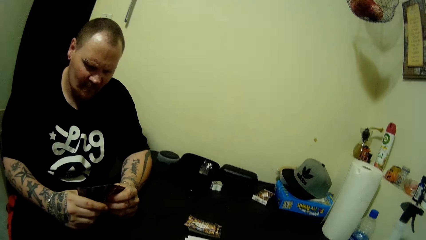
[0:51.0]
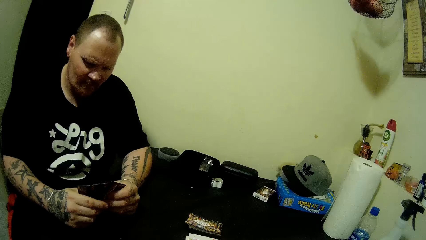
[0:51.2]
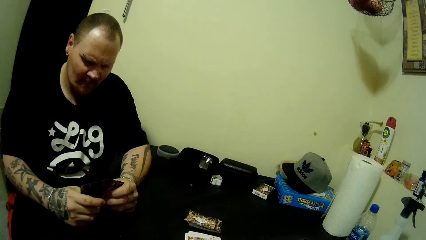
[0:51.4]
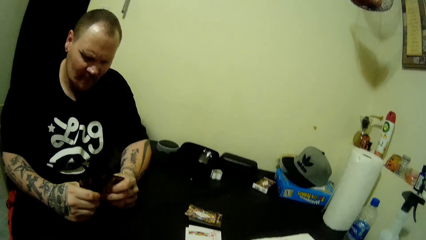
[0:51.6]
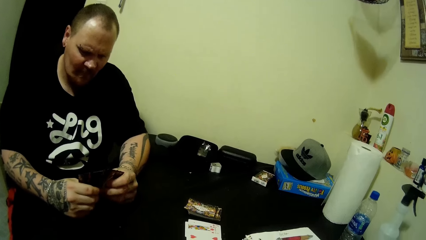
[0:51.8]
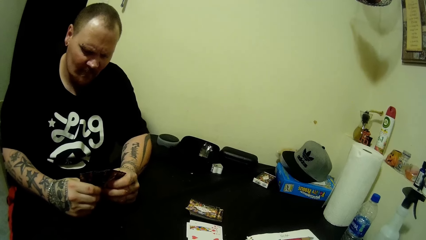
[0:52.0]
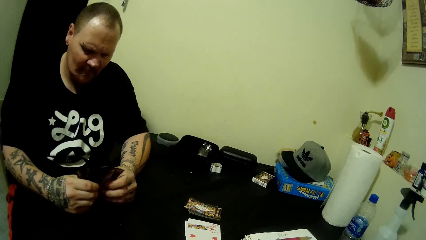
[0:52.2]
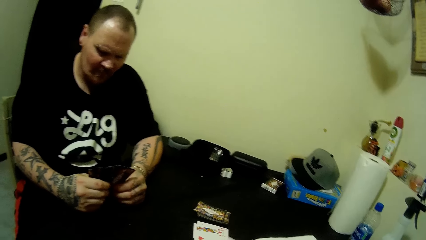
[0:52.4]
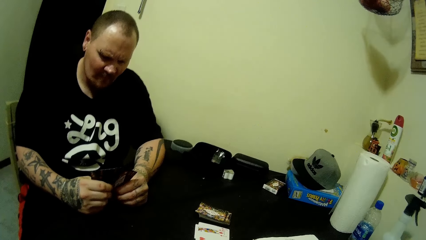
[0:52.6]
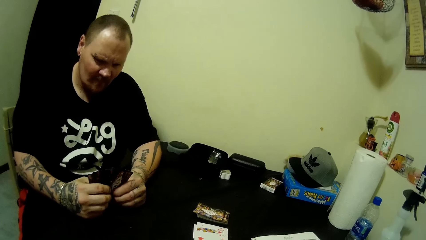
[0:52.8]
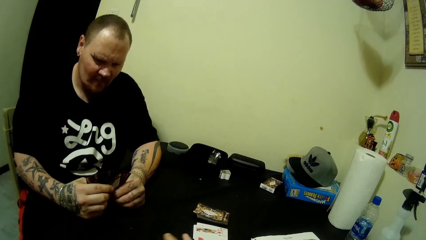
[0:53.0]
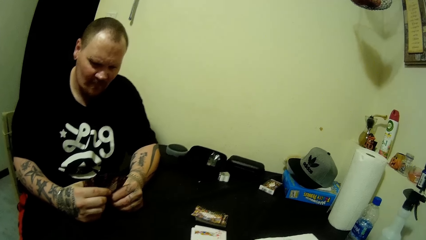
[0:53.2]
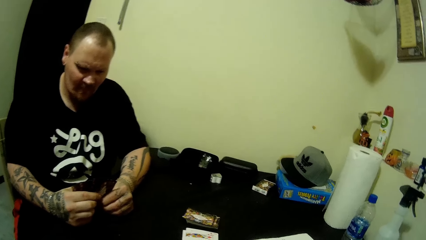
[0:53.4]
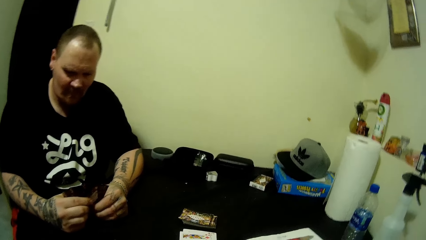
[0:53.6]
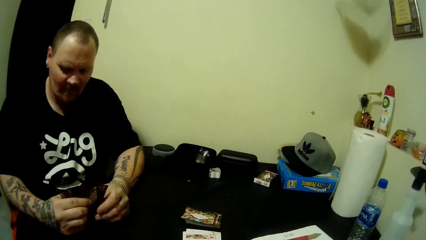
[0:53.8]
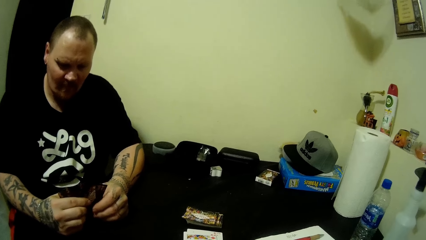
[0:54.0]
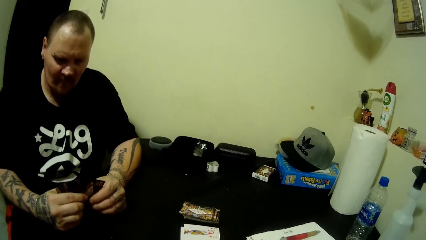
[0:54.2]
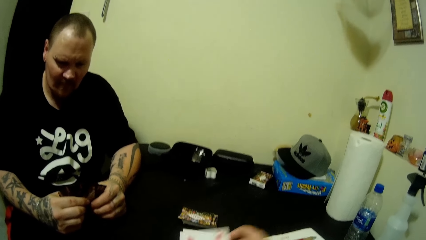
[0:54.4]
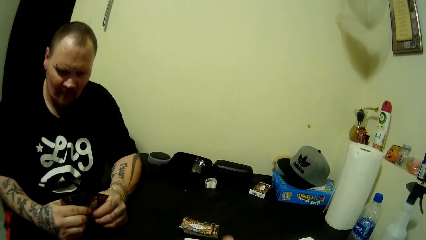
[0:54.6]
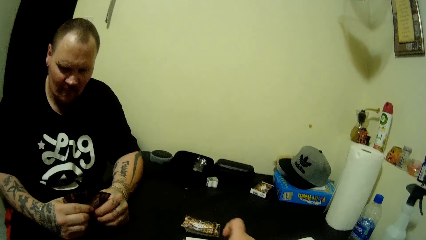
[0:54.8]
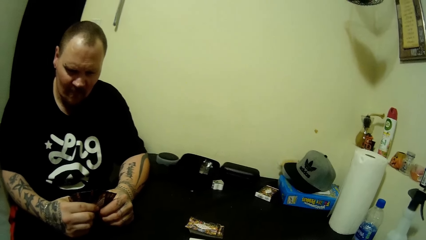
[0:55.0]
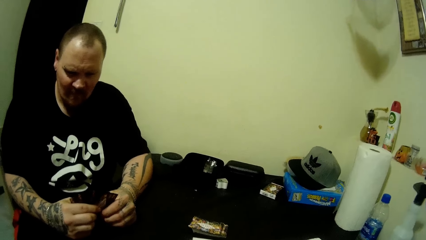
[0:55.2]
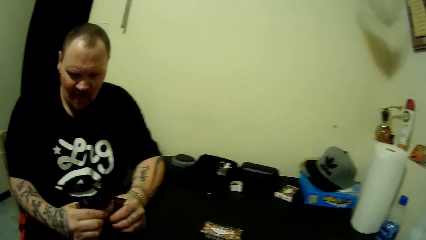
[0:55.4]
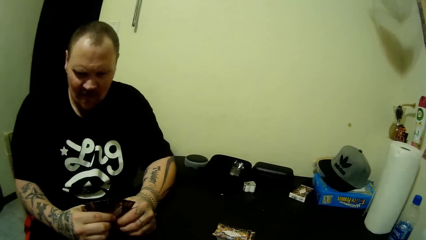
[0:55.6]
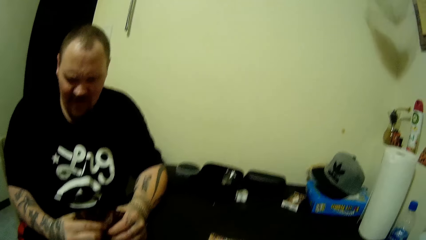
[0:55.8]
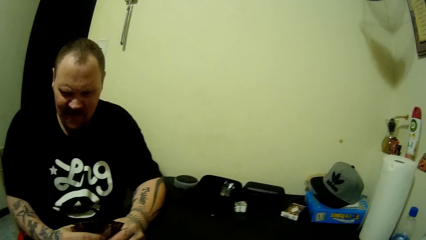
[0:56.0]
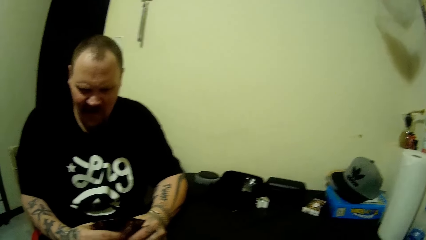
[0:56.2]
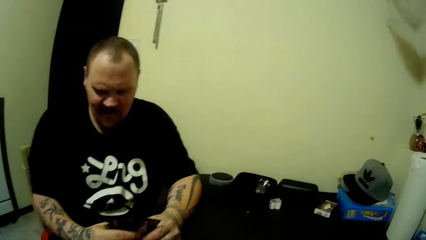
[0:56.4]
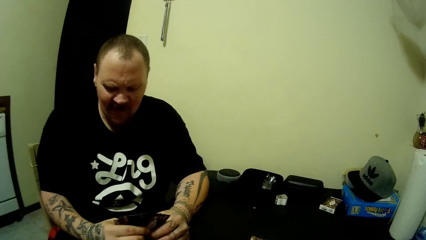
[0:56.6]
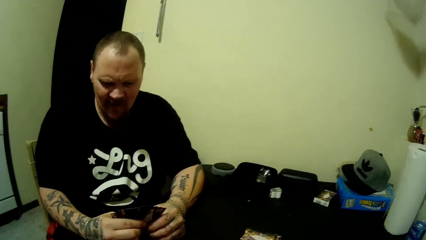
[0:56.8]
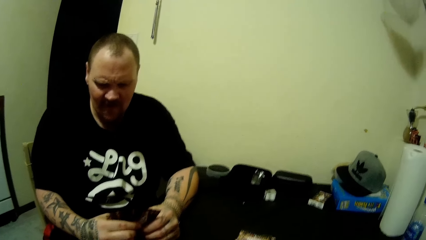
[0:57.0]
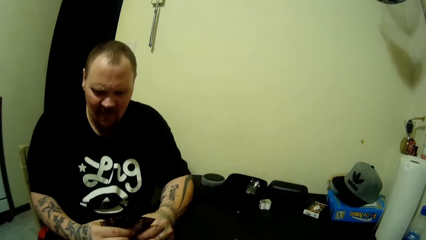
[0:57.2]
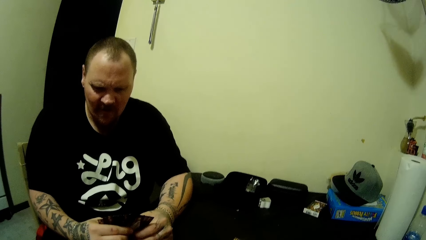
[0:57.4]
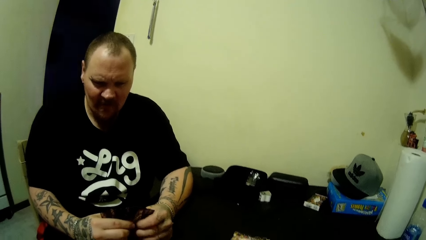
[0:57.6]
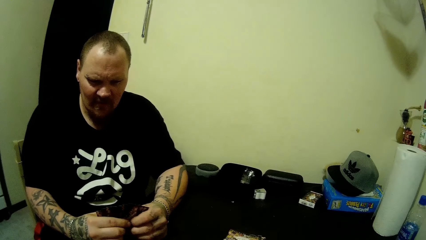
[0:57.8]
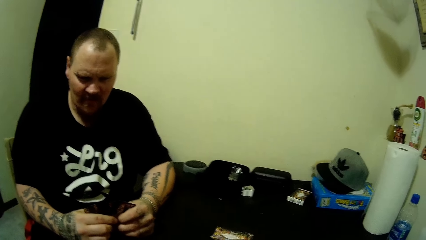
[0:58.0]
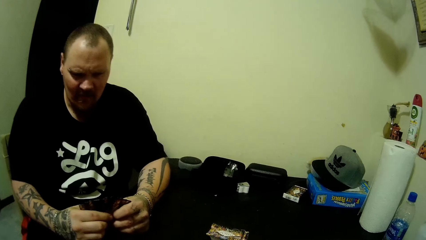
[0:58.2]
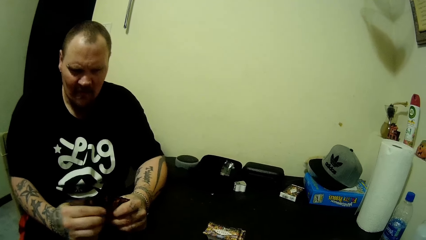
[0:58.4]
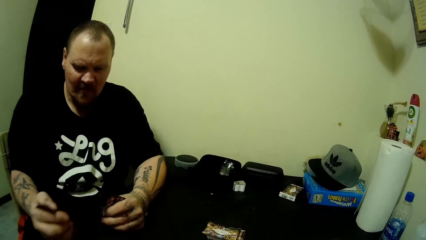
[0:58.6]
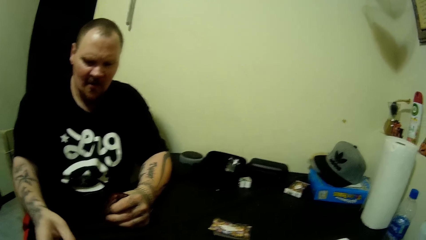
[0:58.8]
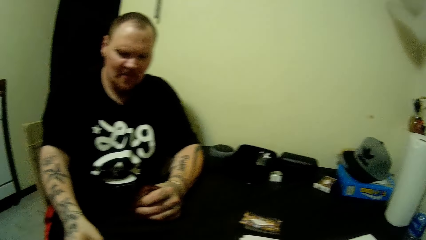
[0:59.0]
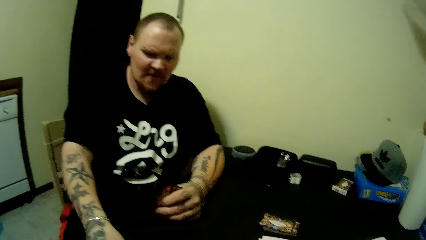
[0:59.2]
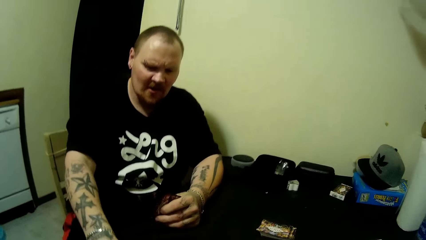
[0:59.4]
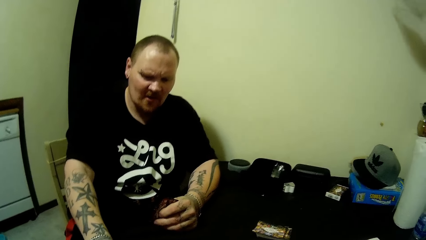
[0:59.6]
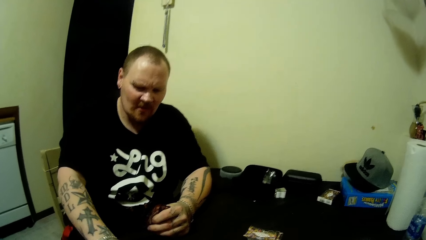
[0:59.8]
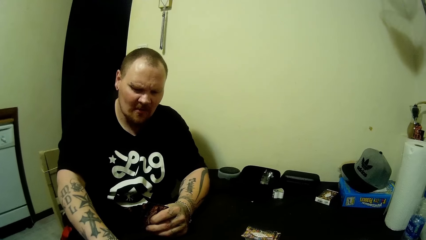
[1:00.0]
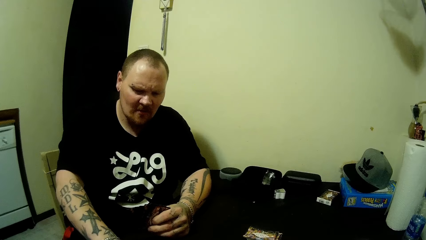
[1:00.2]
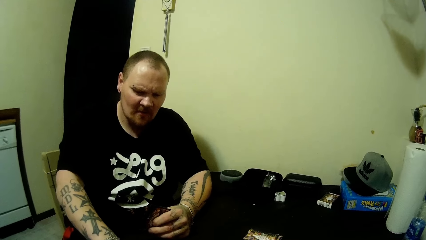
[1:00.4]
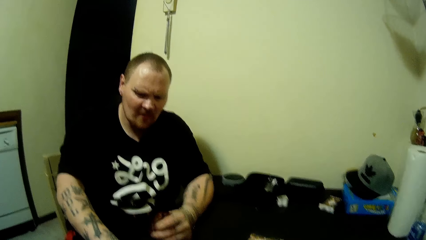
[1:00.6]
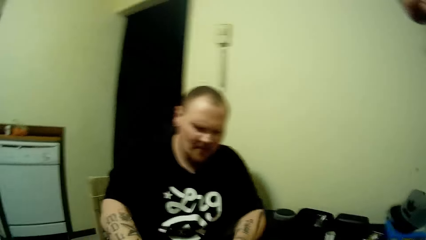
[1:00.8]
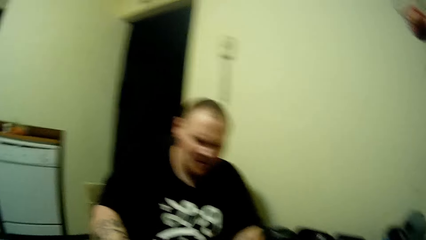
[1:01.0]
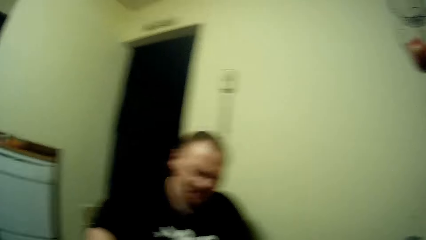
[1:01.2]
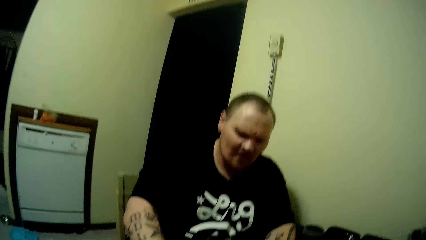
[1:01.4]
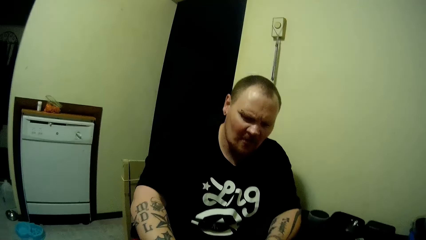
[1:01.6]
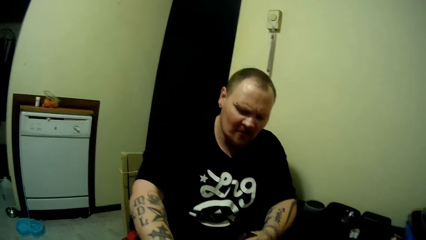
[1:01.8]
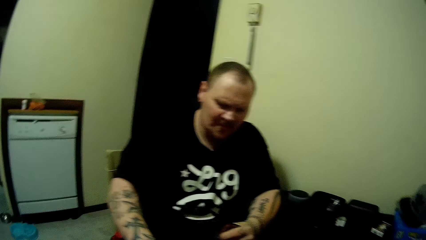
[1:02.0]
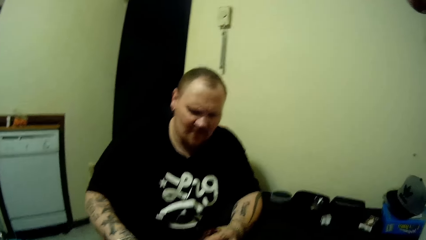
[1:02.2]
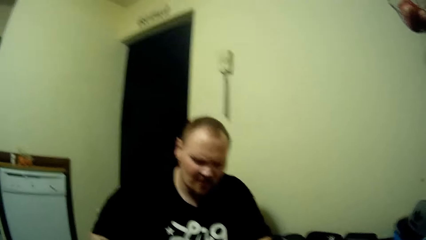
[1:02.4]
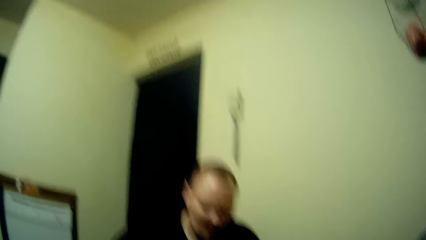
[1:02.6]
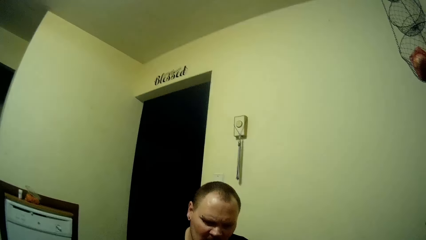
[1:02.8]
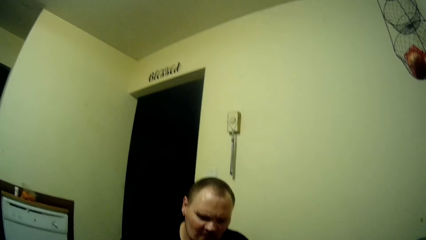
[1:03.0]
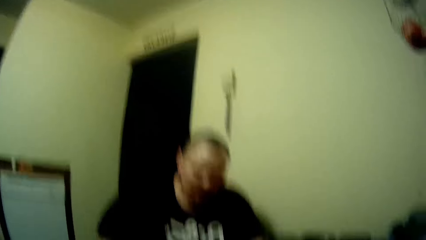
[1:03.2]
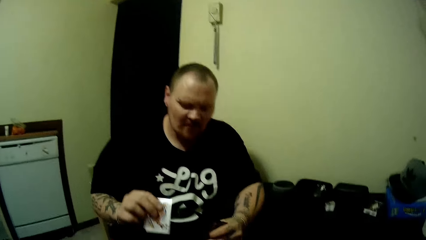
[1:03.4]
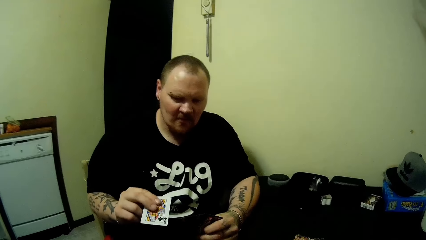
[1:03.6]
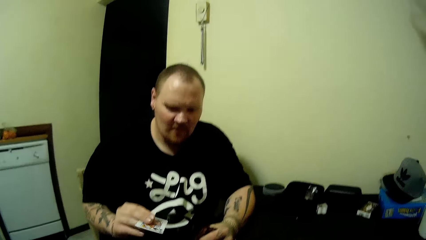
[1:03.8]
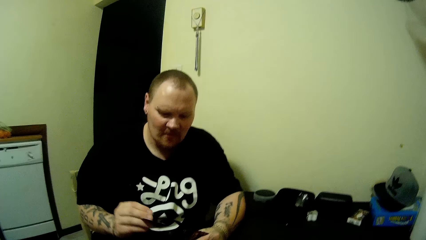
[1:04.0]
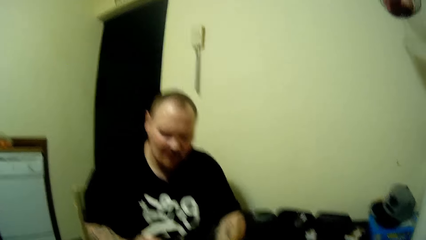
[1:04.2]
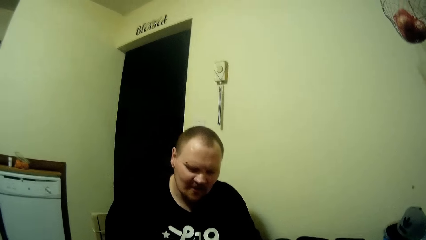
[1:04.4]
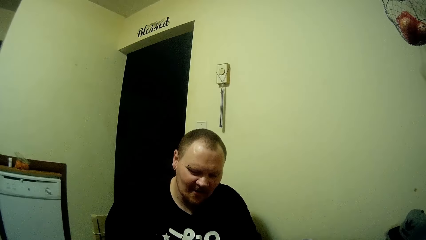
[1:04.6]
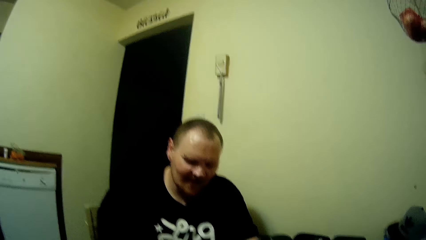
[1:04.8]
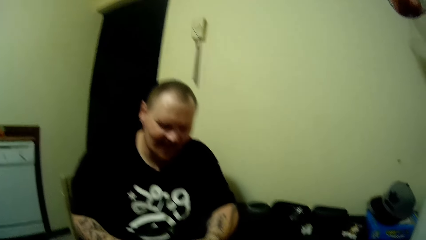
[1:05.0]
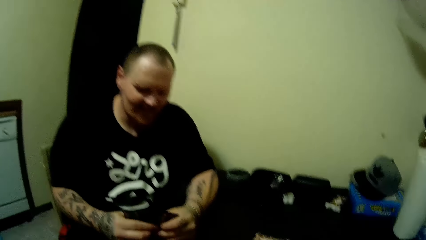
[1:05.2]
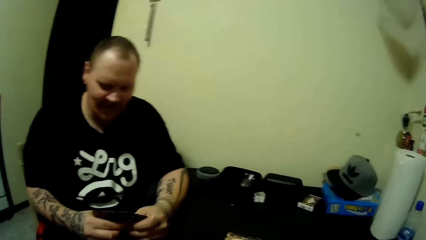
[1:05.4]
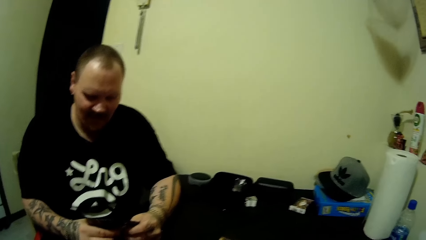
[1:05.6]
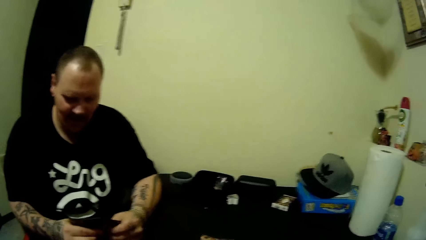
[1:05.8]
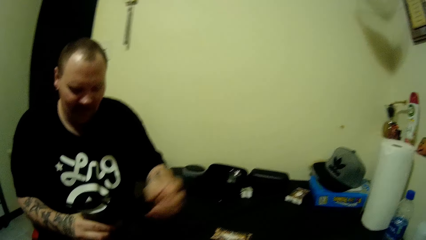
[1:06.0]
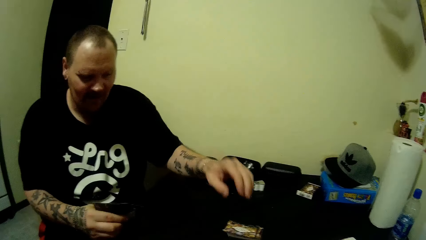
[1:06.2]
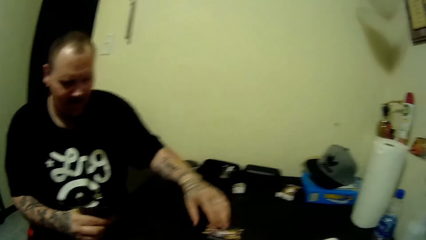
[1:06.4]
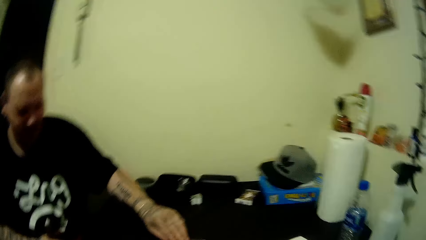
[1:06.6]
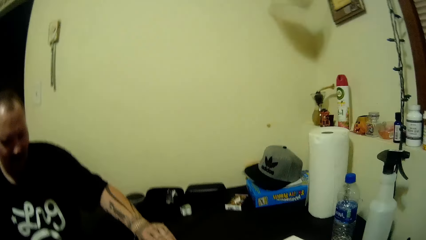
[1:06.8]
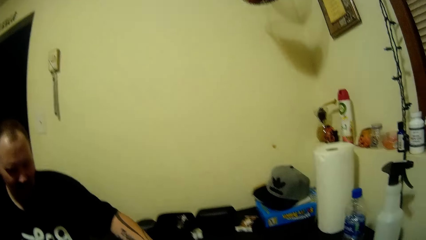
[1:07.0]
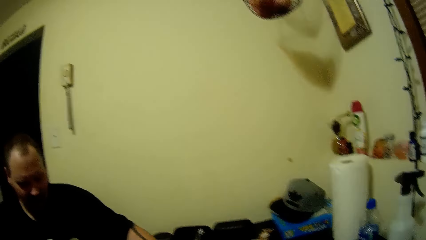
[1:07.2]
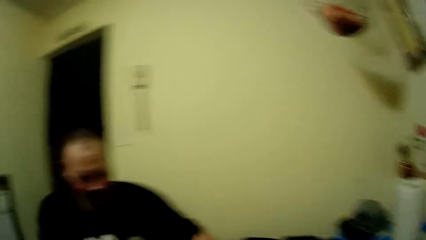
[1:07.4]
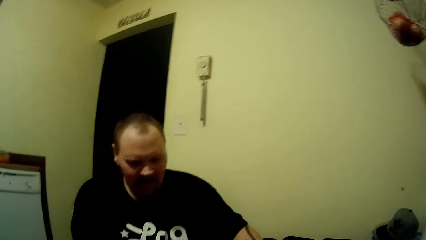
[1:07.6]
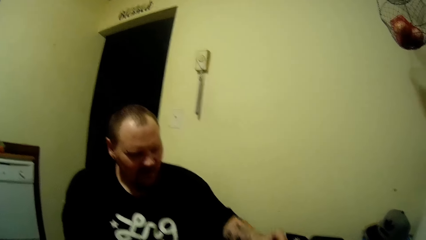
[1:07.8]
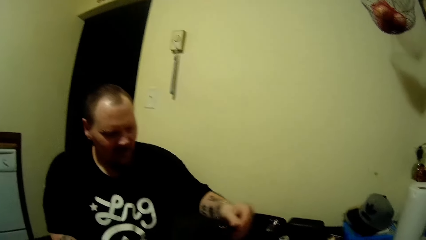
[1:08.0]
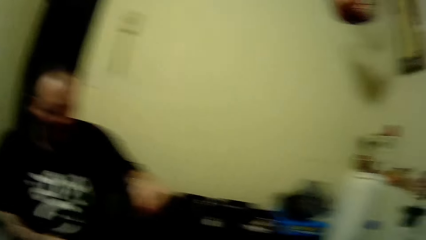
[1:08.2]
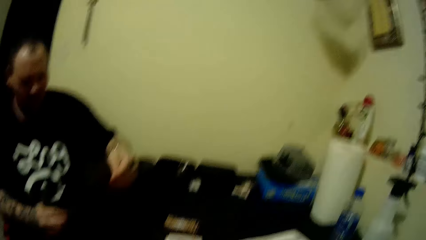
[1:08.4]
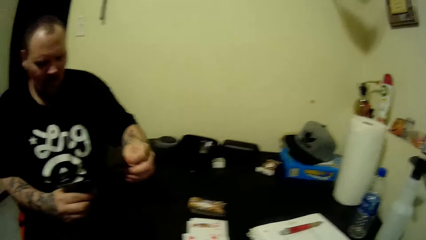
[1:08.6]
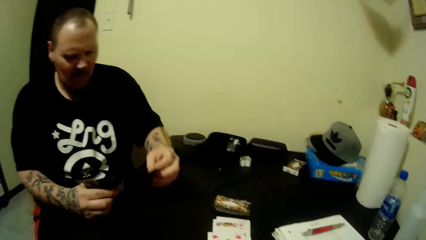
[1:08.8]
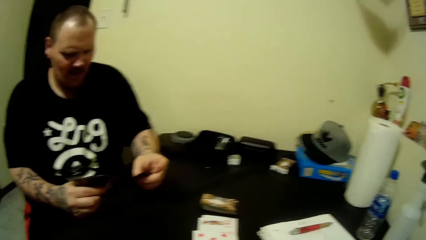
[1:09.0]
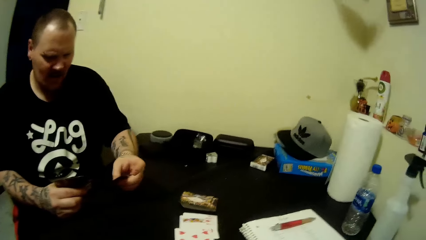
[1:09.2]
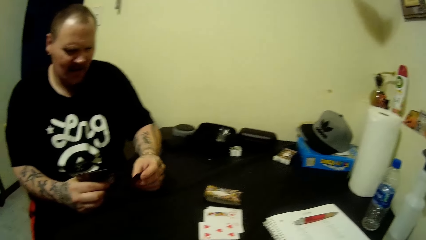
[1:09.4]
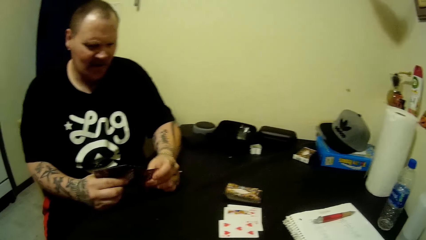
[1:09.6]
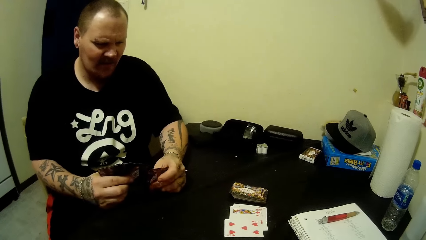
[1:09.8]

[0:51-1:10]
The camera wearer talks to a man. The man picks a card from the table with his left hand.
